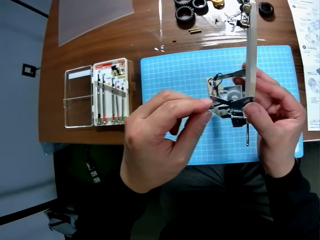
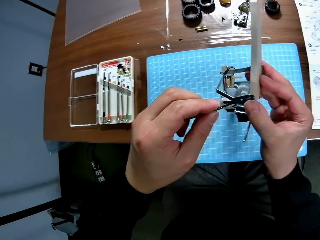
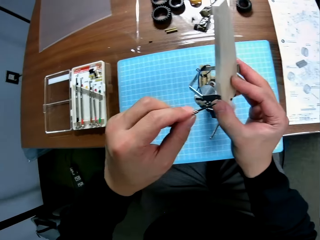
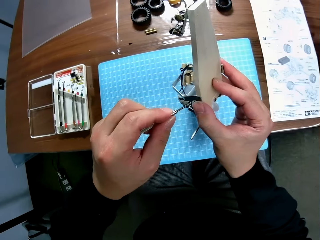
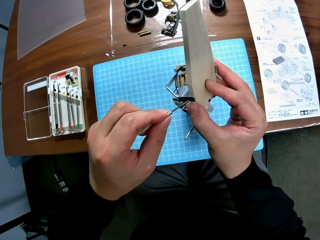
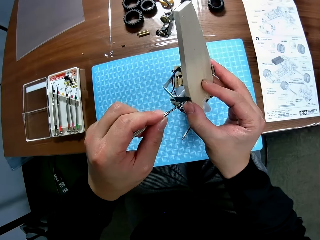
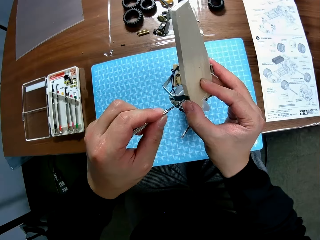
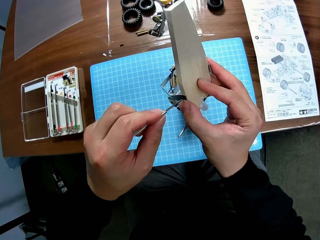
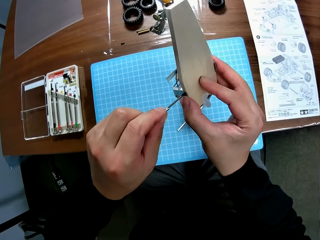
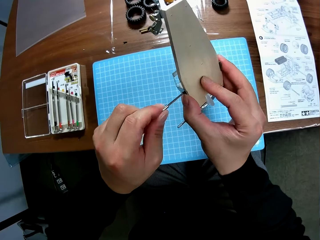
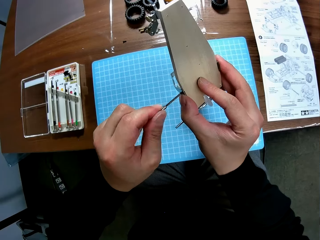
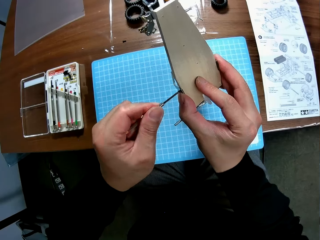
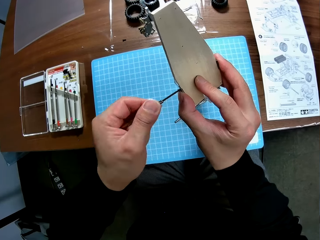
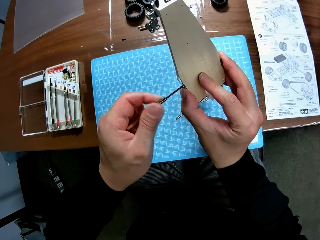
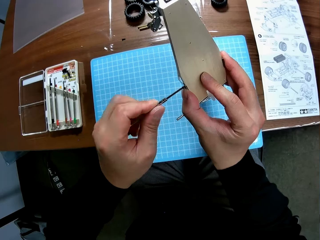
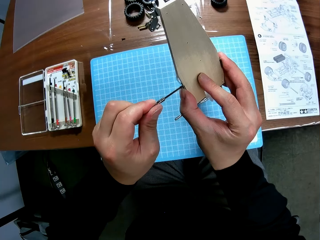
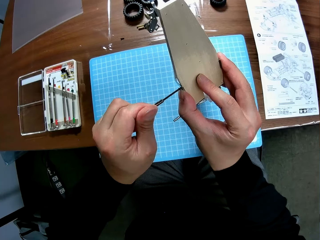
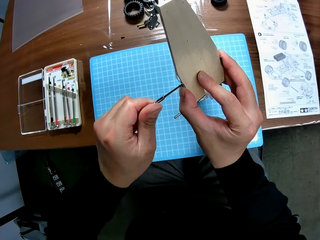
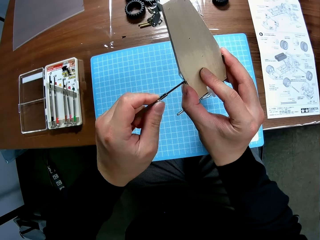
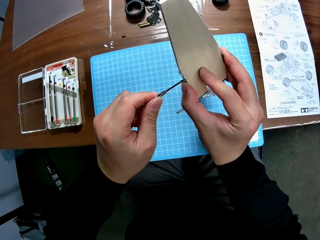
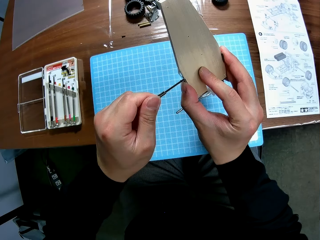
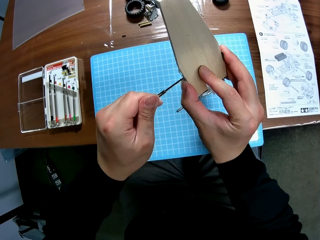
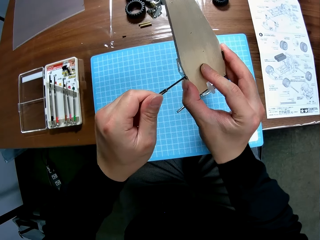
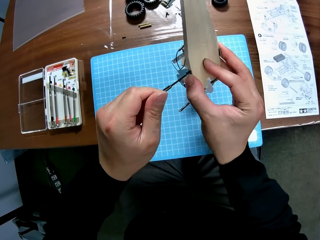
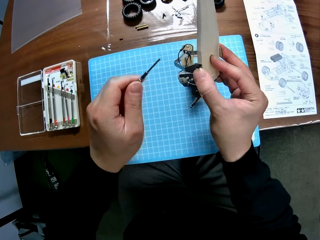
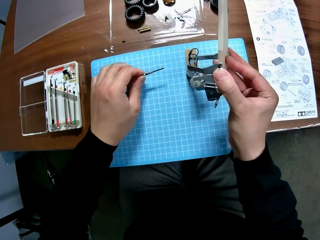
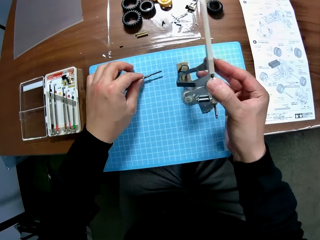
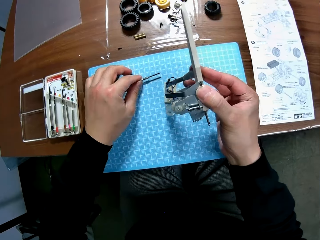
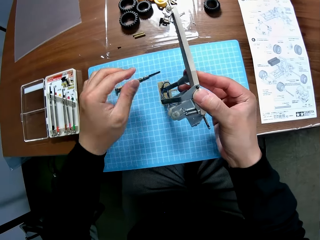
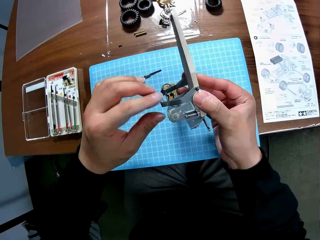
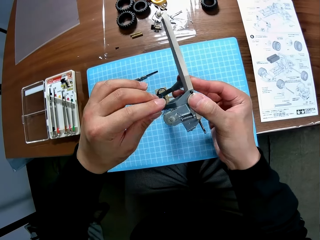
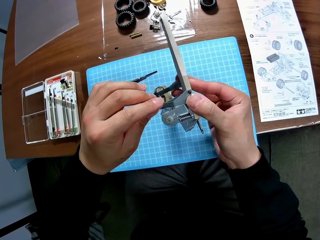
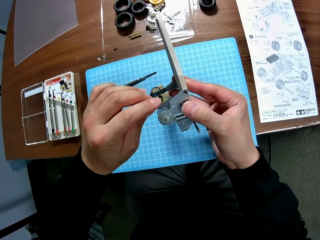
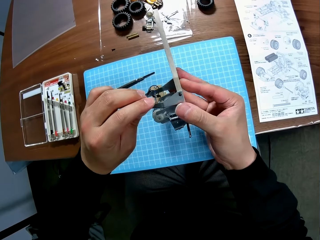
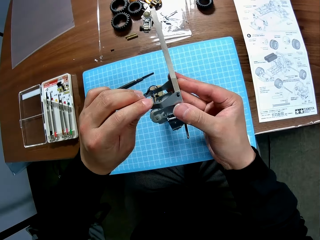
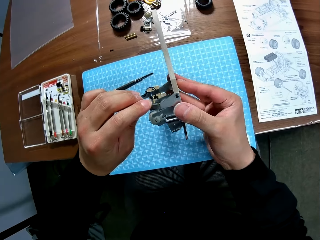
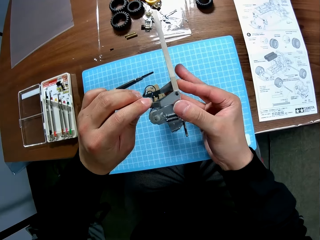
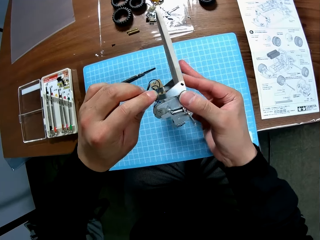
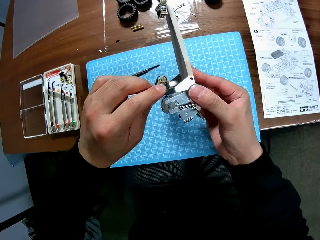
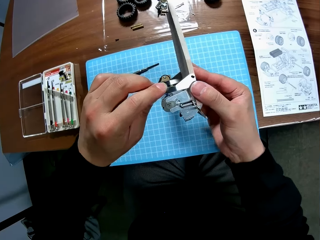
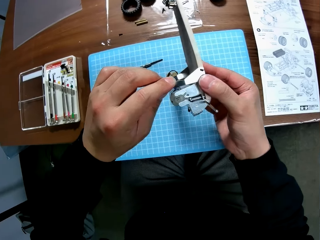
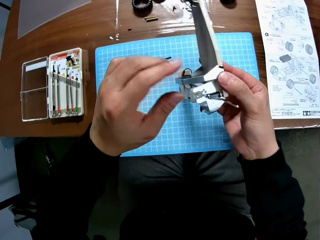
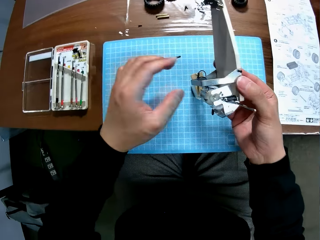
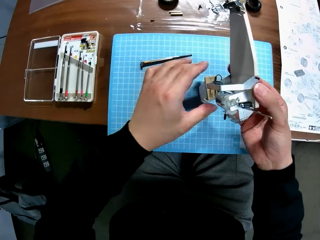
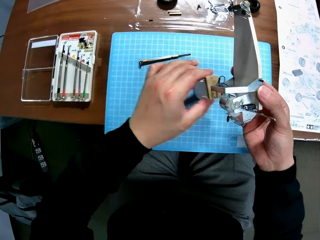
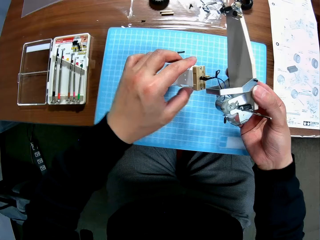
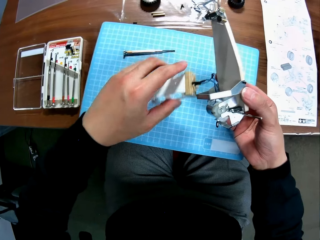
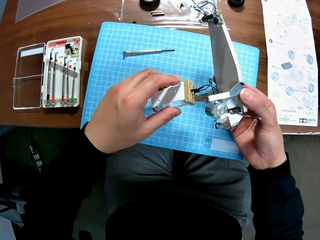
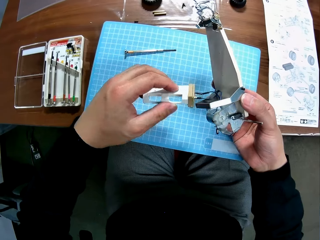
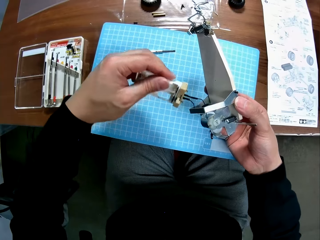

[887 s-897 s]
The camera wearer continues screwing the toy car with the screwdriver in his left hand. He unfastens the screw. He puts the screw down. He drops the screwdriver on the table with his left hand. He takes part of the toy car. He adjusts the toy car in his right hand with his left hand.

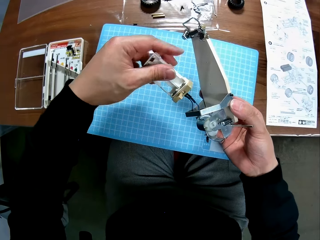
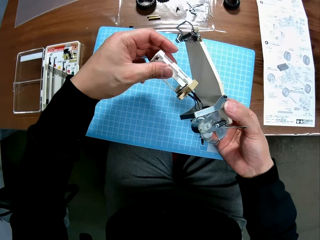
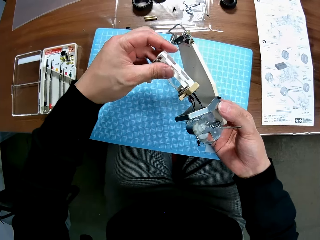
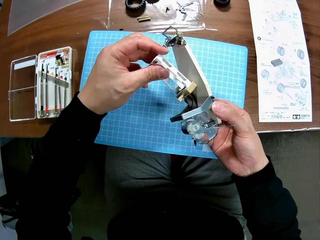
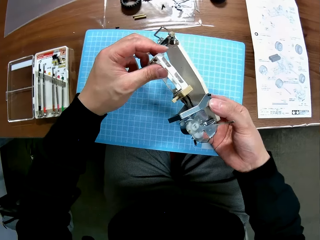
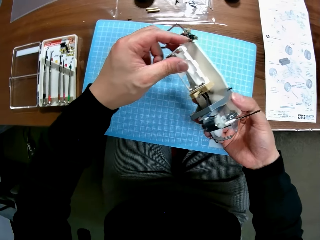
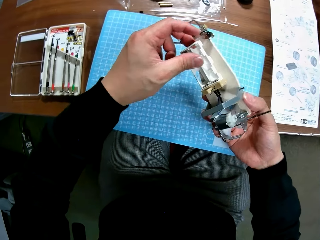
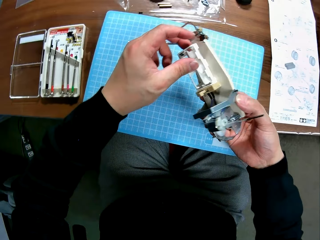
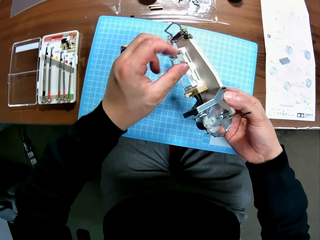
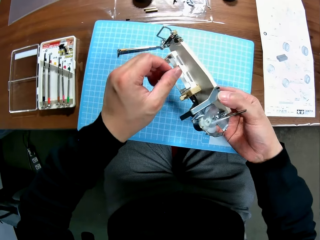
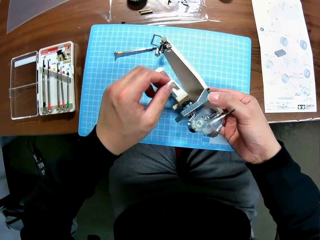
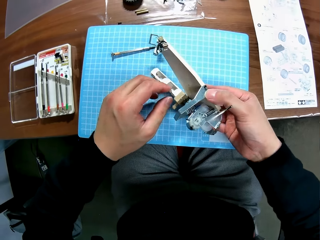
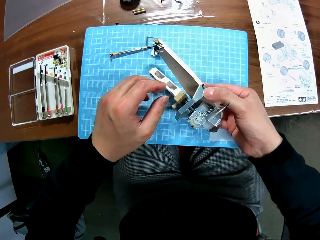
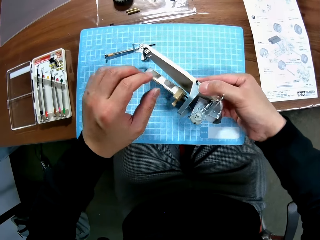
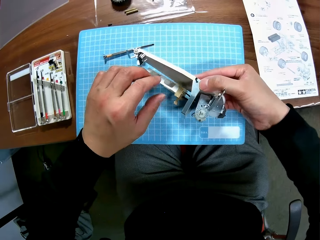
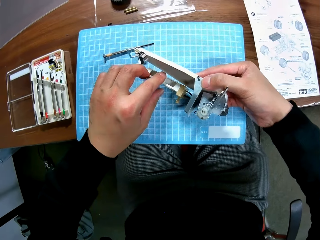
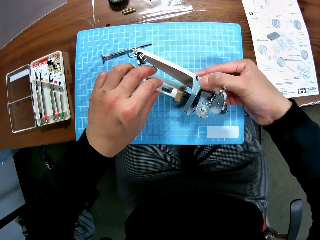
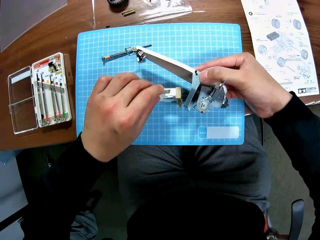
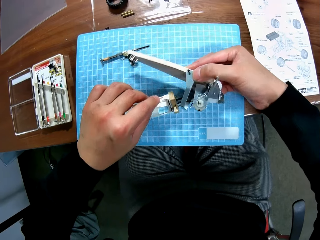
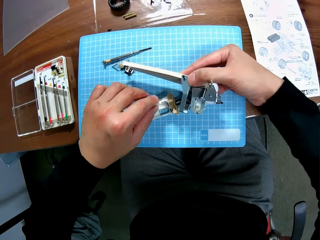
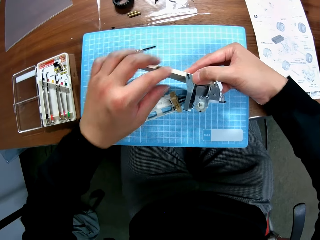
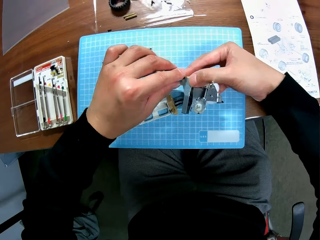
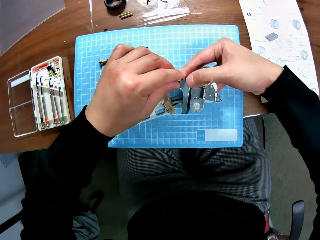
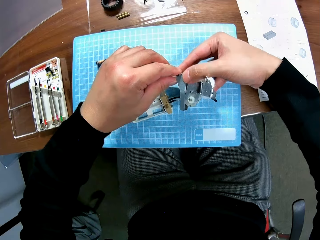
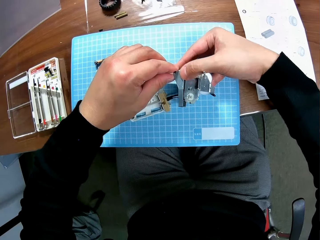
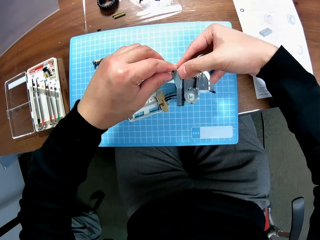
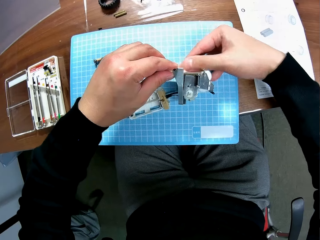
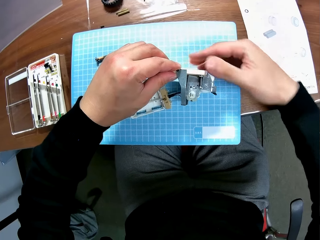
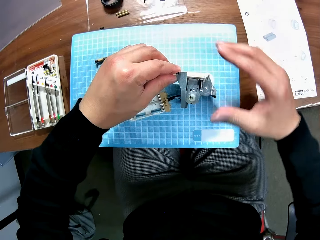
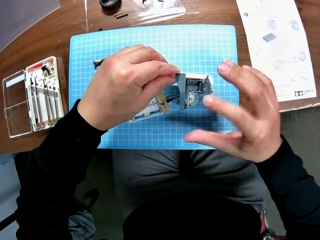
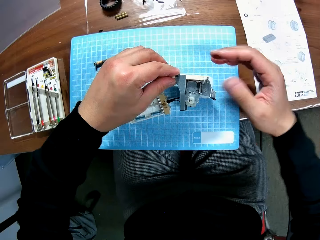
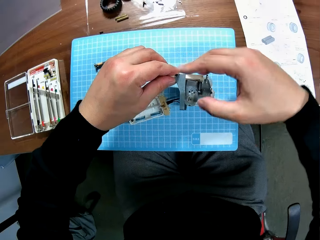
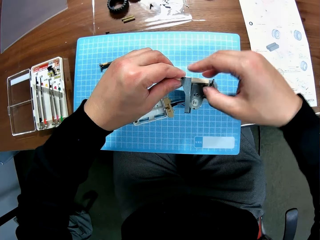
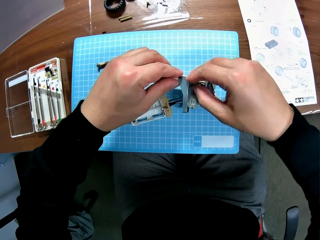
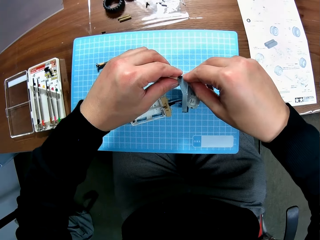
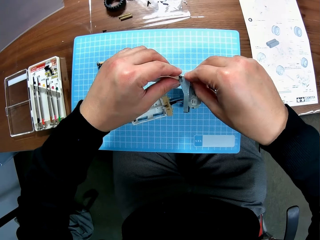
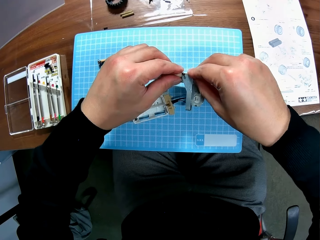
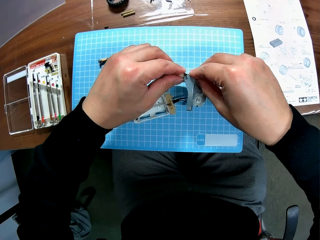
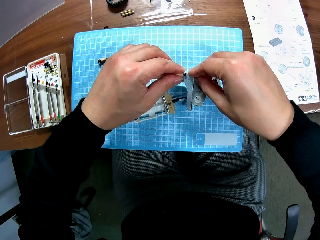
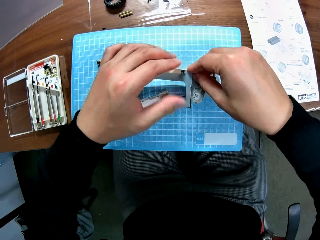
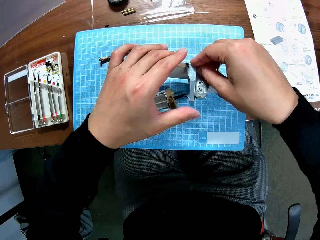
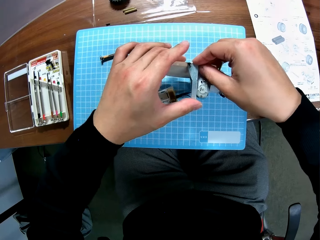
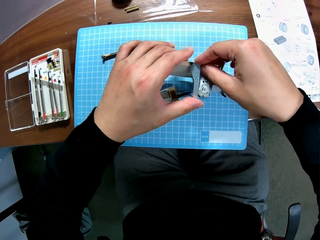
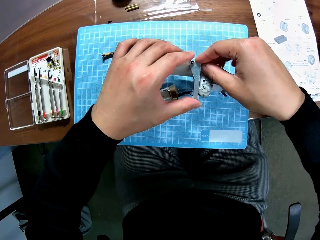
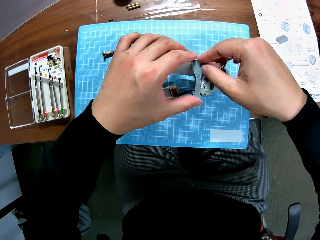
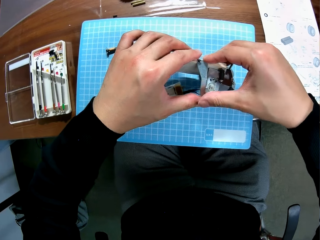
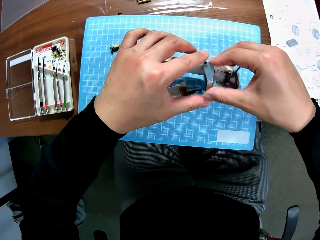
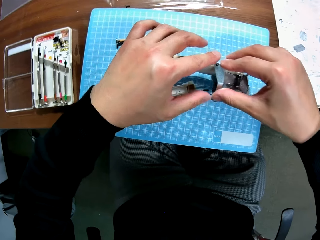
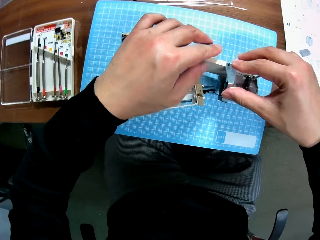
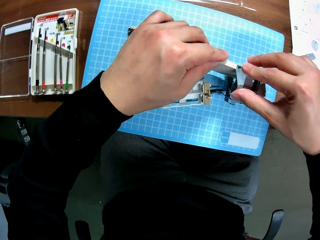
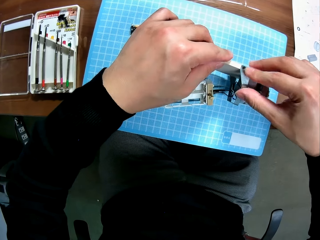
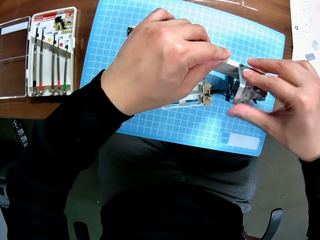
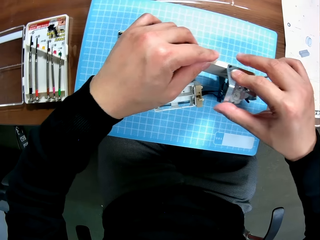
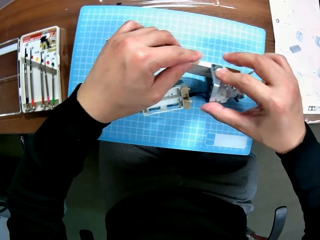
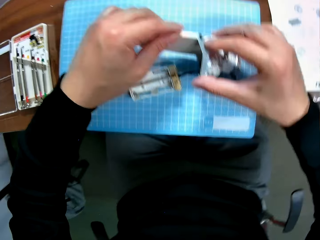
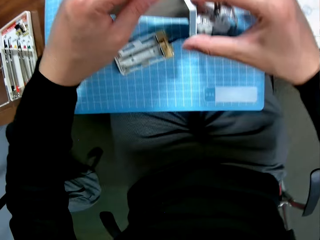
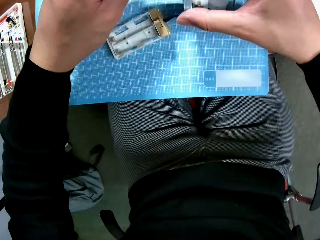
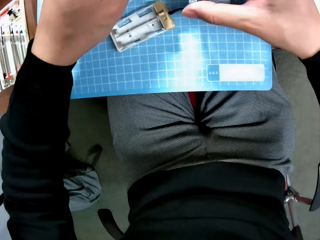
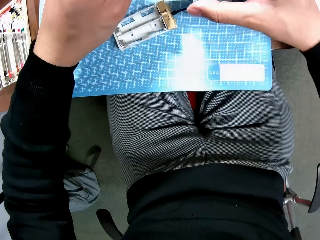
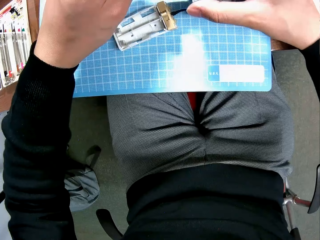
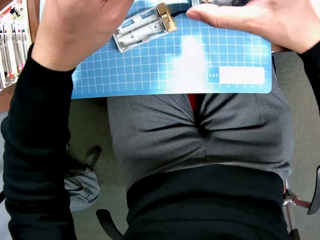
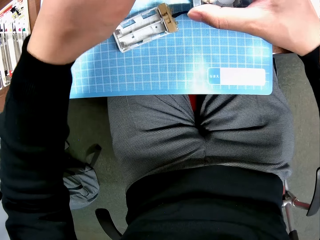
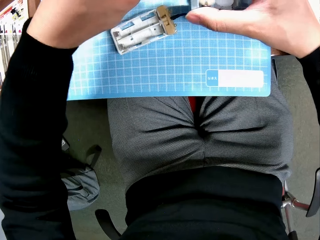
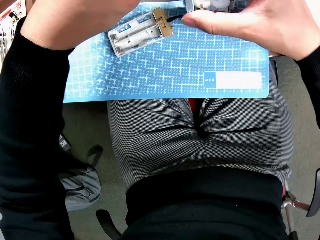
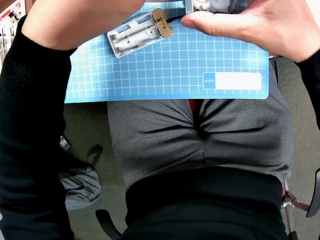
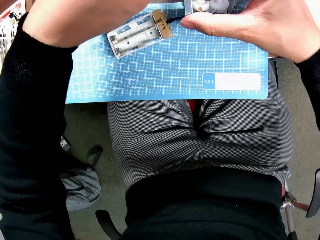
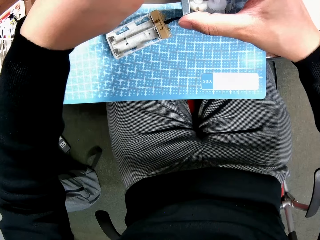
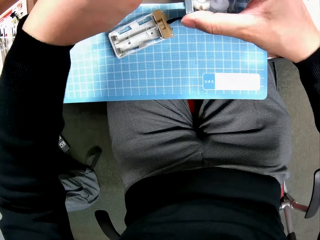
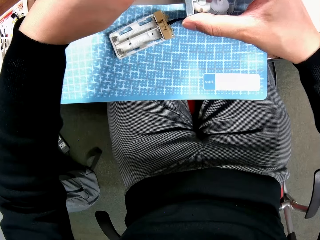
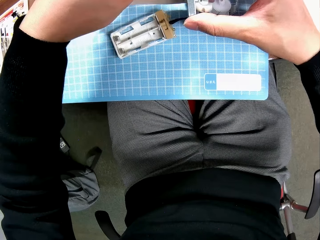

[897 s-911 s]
The camera wearer puts part of the toy car down. They drop part of the toy car, pick part of the toy car, drop part of the toy car, and make part of the toy car.
